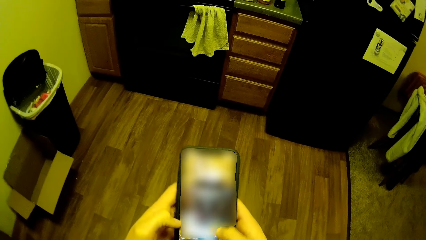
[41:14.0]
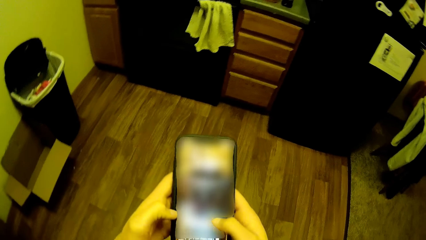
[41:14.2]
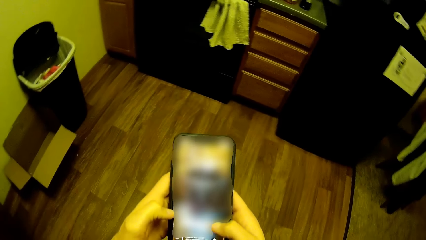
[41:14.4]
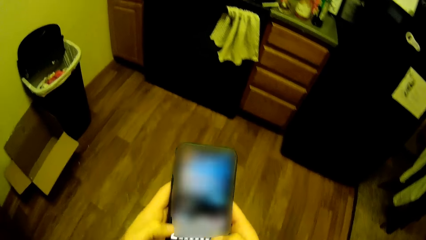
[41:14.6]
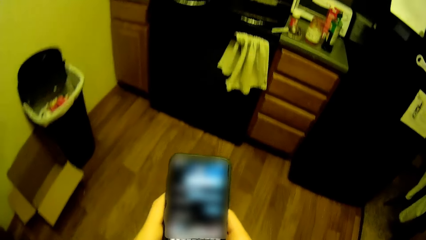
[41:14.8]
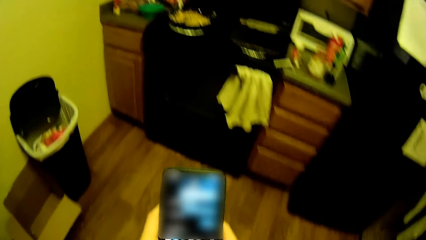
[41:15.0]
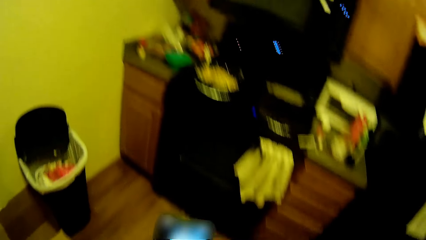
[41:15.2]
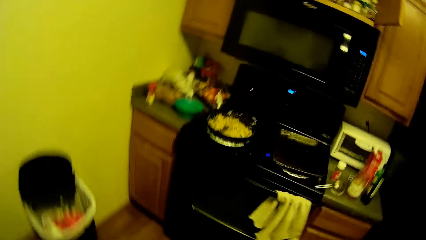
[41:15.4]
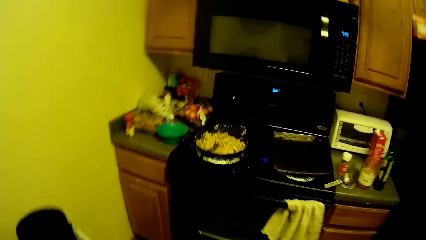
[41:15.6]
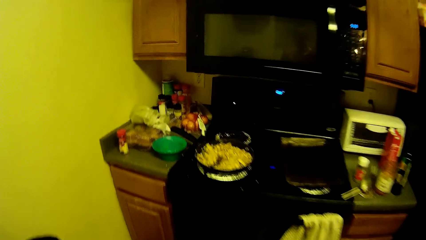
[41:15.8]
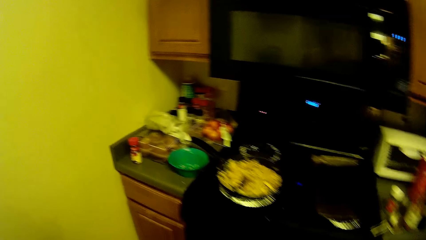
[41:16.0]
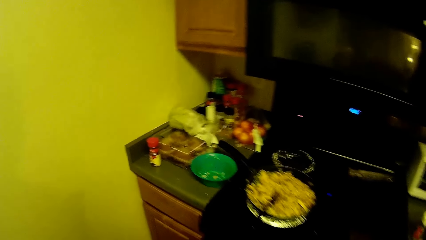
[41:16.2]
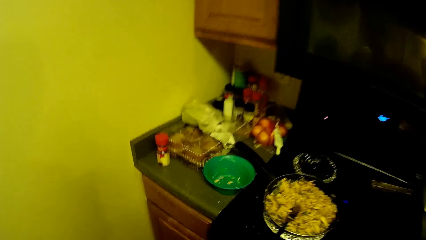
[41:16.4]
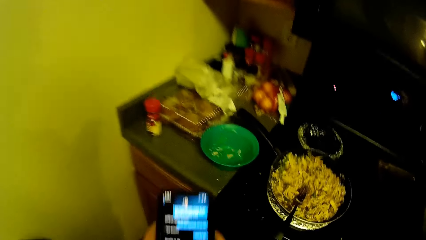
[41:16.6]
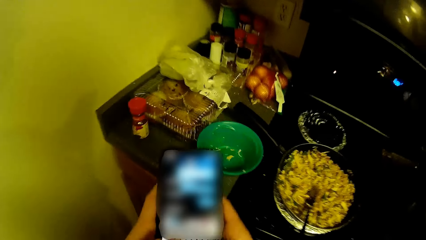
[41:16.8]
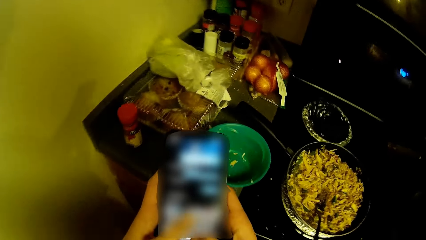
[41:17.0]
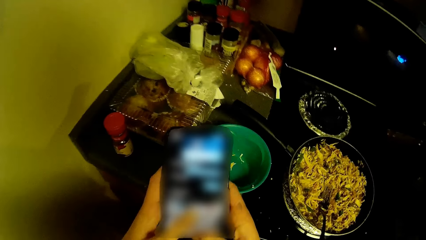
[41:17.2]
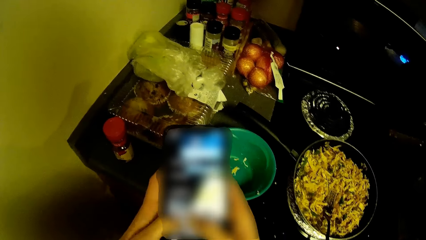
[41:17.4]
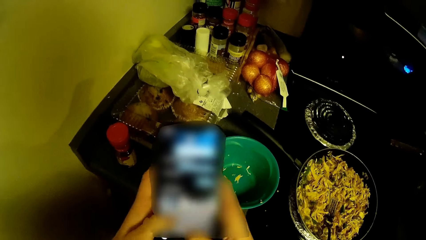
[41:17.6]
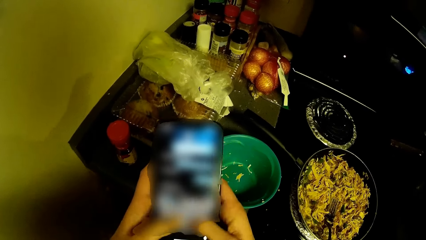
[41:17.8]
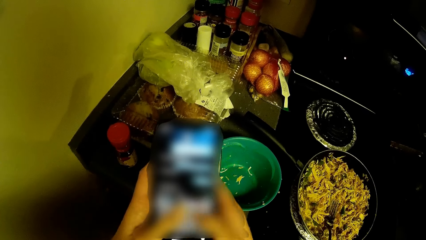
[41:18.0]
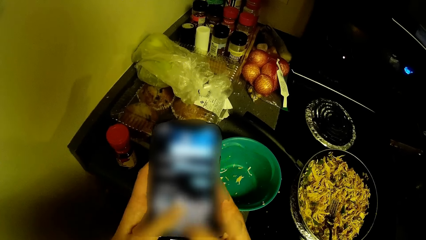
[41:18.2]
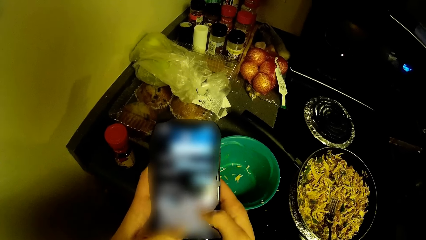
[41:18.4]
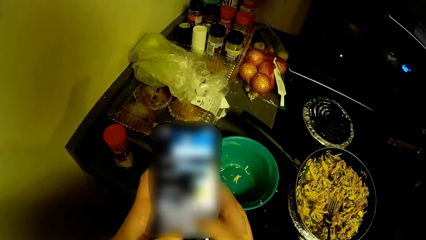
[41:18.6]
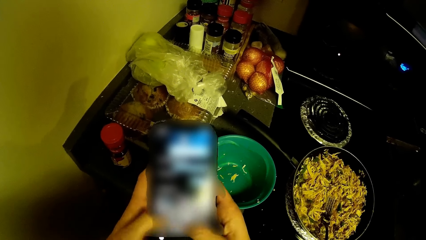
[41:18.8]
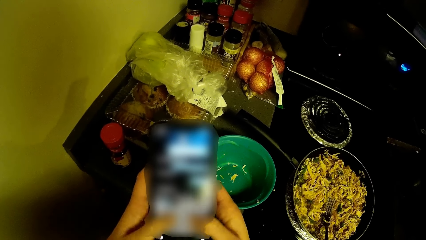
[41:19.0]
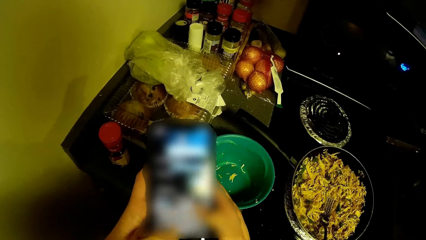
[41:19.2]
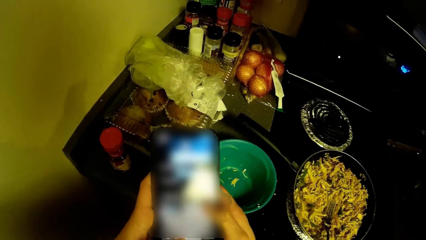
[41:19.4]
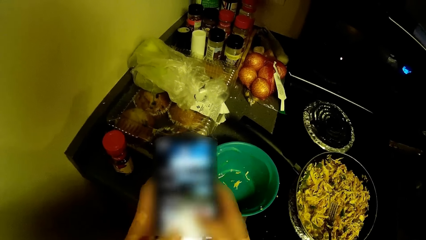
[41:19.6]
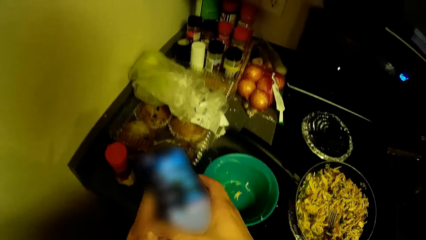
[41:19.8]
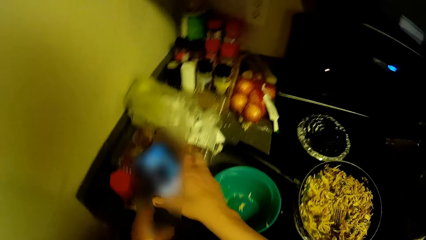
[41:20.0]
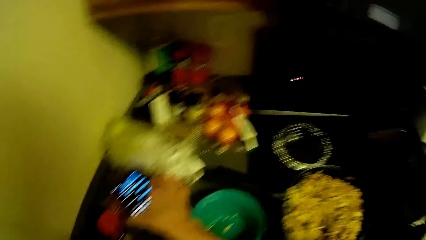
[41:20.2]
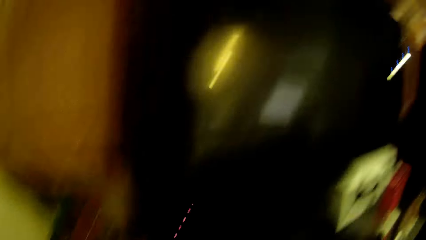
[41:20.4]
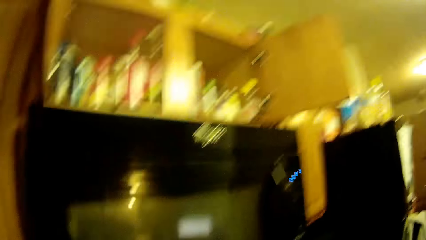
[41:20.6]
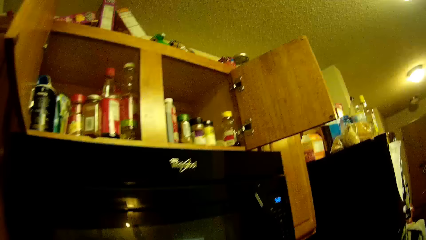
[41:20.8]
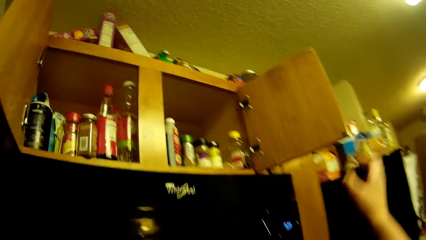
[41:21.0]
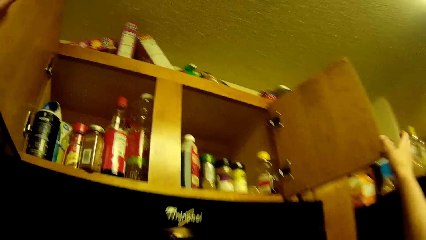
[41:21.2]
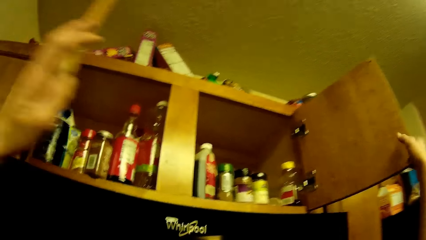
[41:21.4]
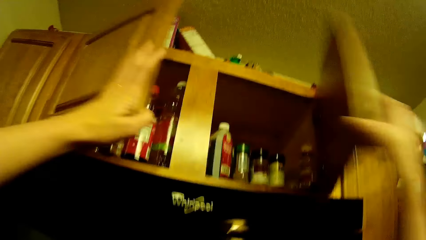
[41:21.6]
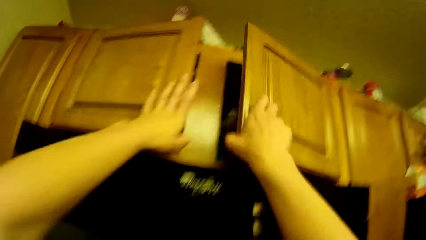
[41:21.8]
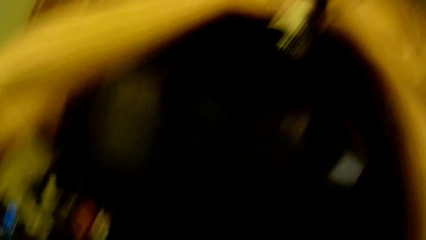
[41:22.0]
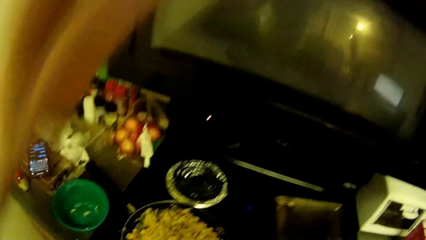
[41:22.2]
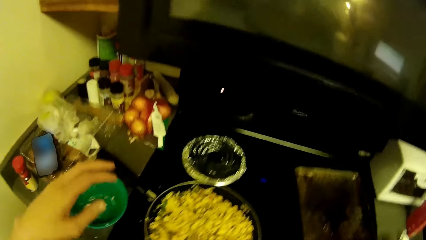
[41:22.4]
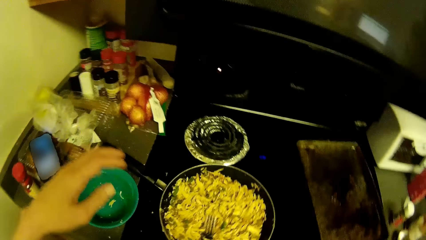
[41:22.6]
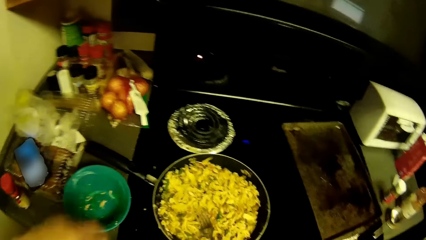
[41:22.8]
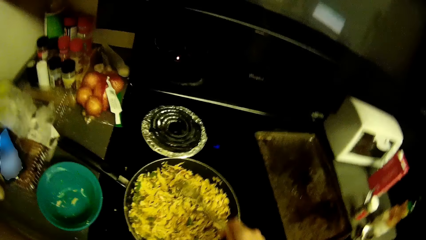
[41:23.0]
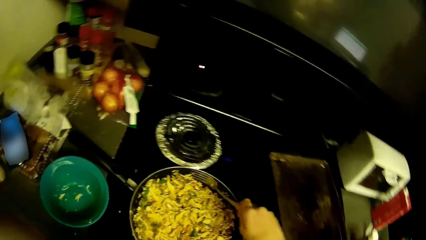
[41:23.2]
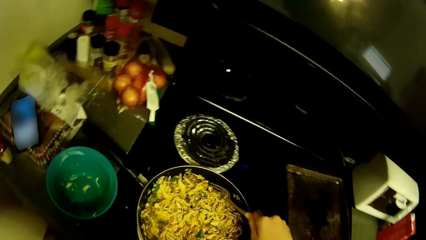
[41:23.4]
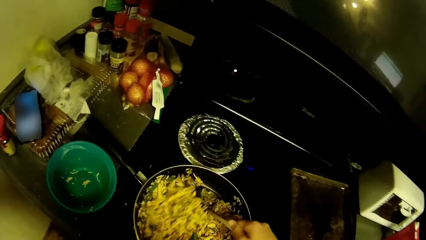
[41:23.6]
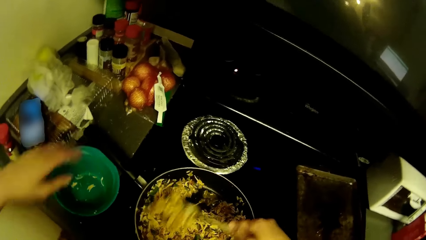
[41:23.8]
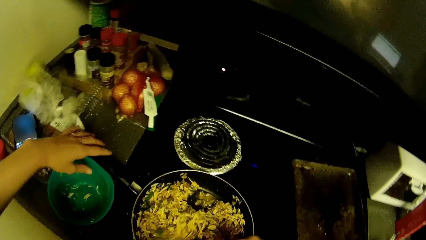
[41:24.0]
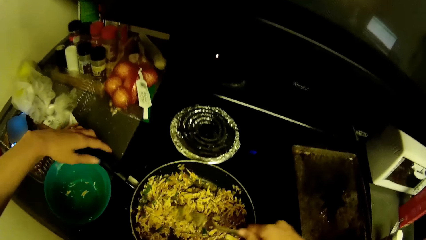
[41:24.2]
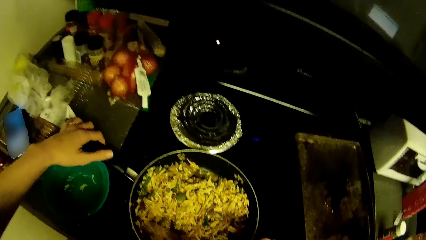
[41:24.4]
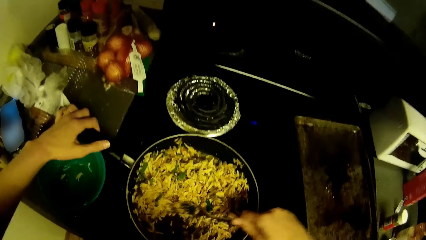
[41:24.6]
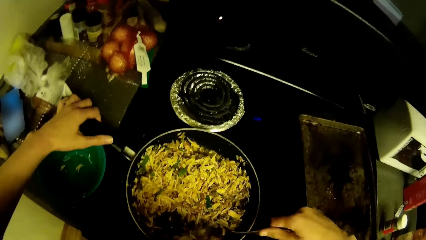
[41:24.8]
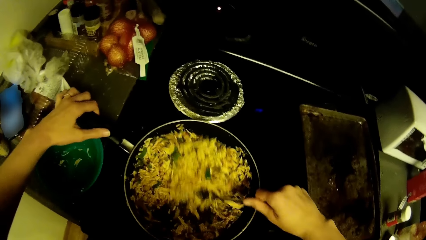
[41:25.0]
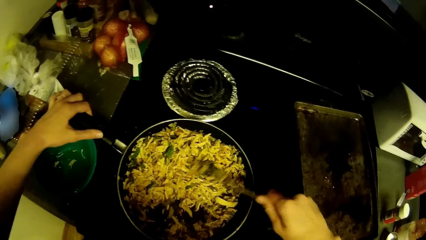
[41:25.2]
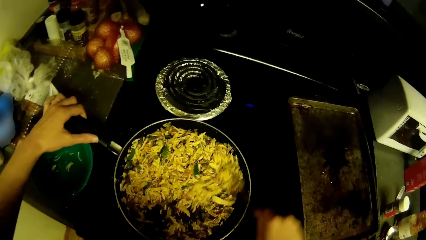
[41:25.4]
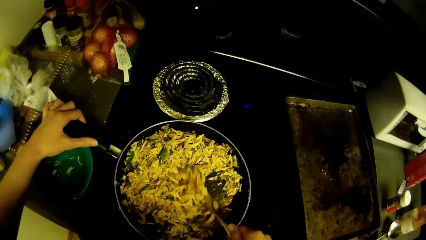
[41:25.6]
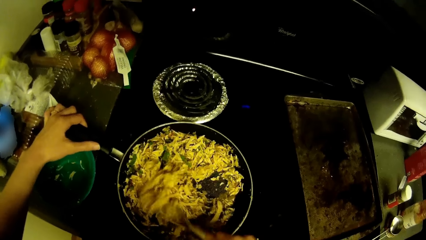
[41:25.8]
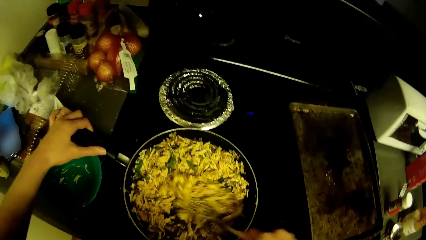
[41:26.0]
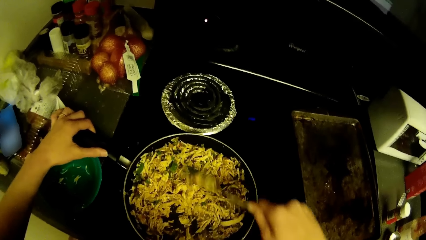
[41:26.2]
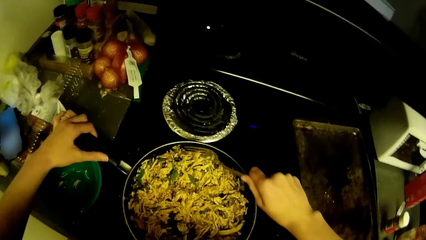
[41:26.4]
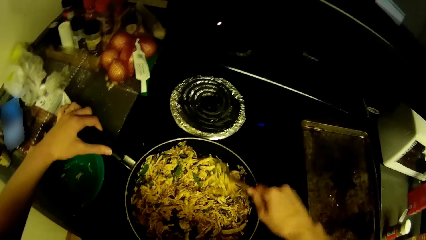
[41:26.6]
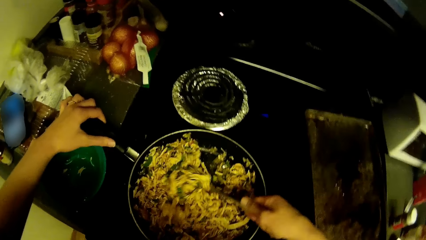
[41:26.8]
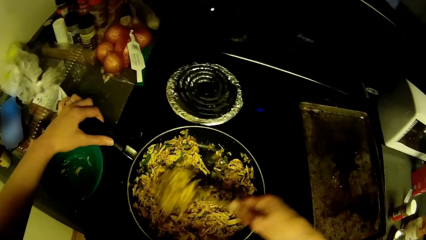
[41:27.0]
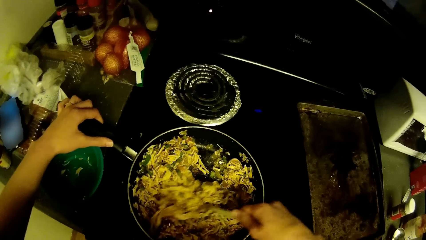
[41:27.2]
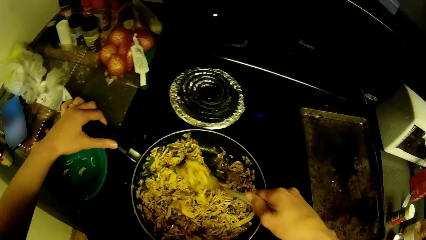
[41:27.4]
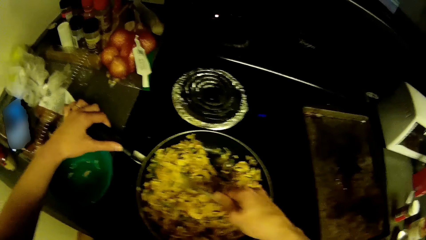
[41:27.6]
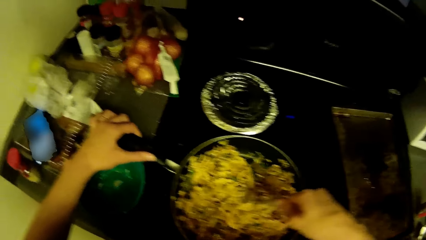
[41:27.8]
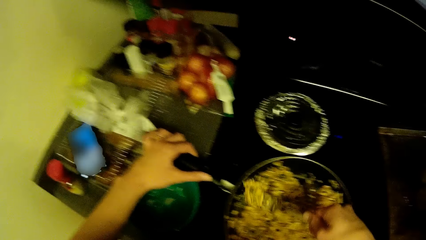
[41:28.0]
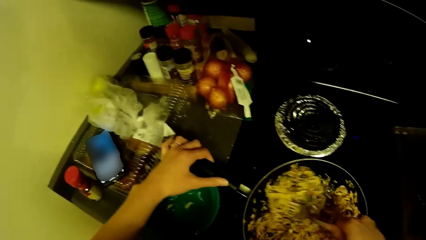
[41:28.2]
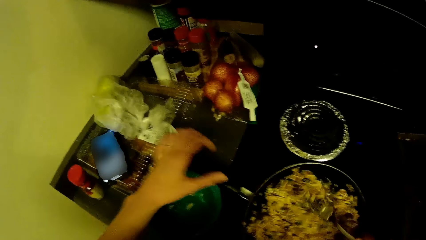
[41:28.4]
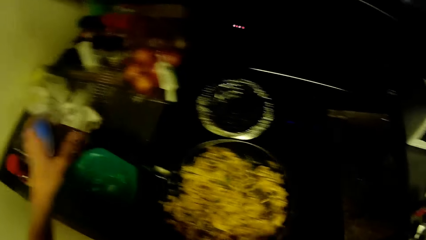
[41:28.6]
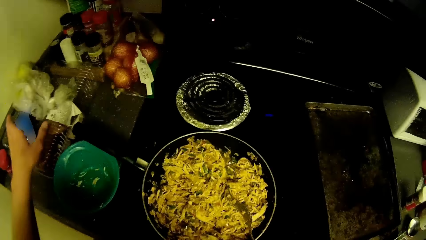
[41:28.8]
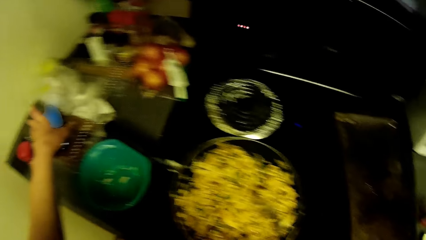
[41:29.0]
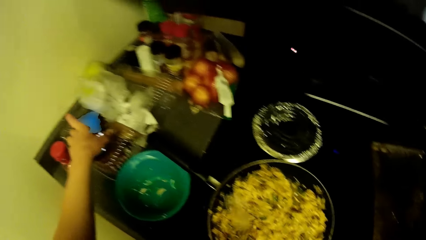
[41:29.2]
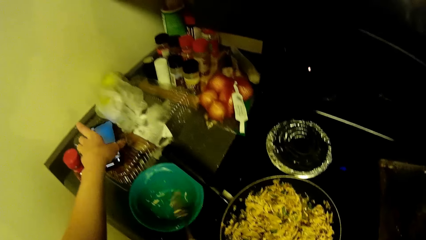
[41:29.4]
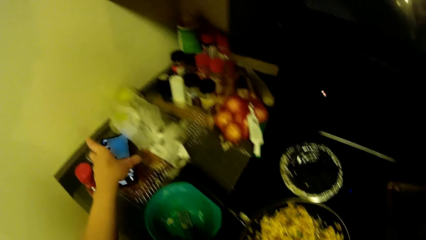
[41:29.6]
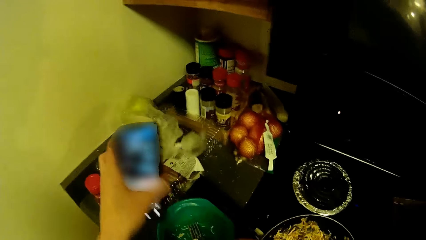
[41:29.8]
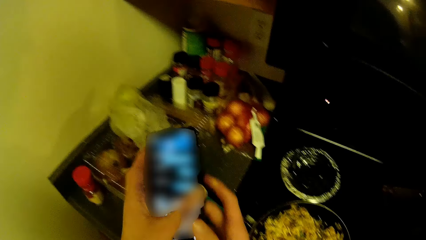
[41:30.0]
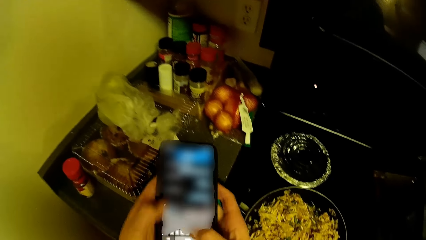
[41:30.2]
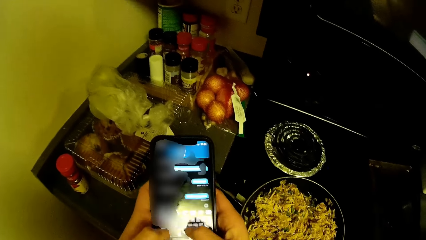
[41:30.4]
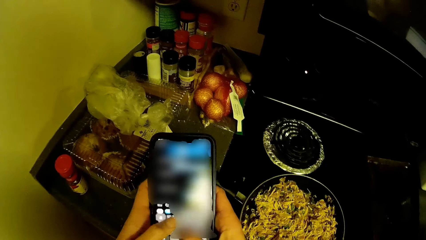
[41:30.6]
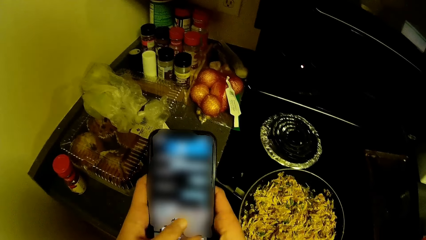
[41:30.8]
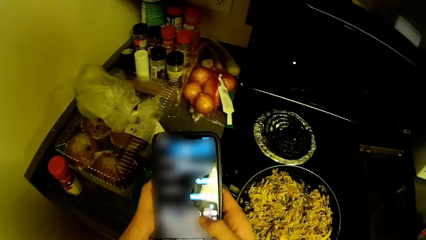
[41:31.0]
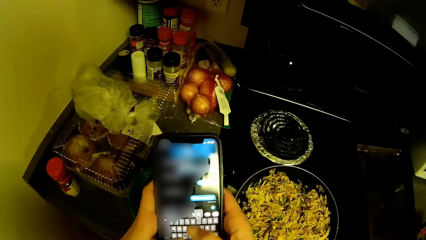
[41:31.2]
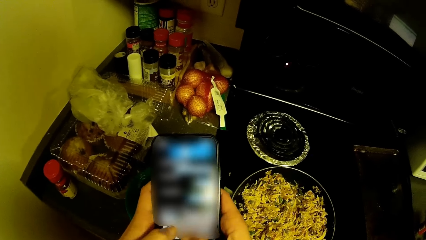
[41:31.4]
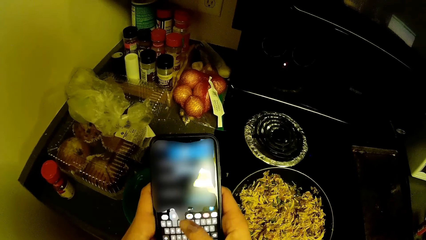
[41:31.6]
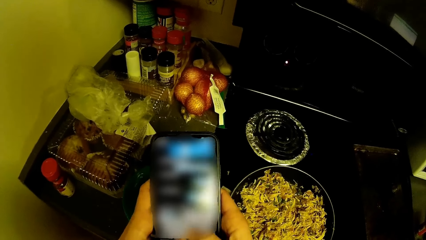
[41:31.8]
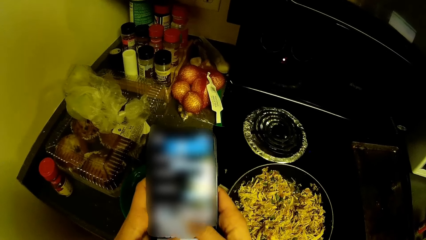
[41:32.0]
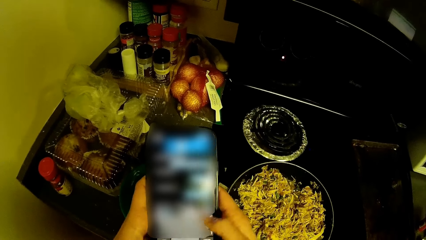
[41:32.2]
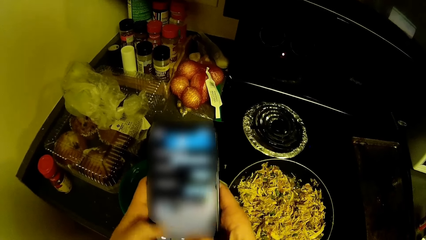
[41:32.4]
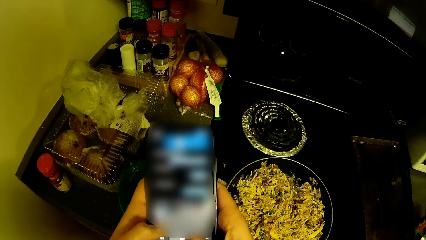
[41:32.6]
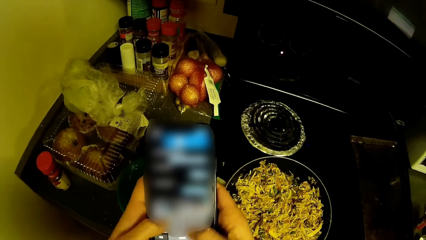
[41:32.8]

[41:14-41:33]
The camera wearer walks towards the kitchen table. He scrolls the phone. He drops his phone on a container. He closes a kitchen cabinet with his hands. He stirs shredded chicken with green peas in a pan with a fork. He holds the pan with his left hand. He turns the food. He picks up his phone from the container. He places the fork in the bowl. He operates his phone from the container.
